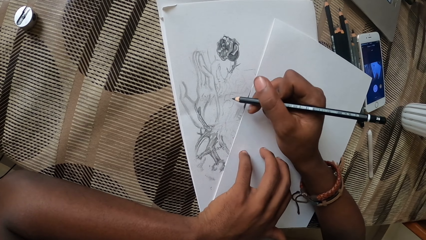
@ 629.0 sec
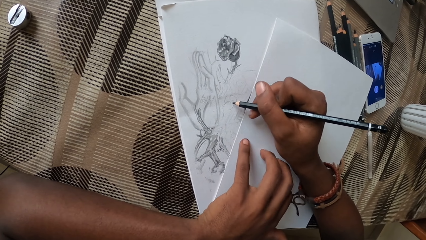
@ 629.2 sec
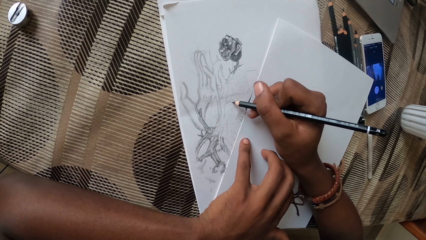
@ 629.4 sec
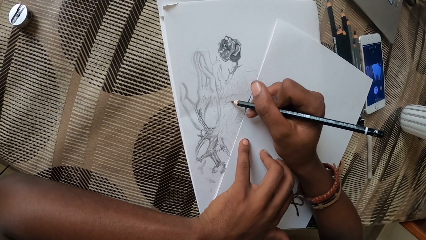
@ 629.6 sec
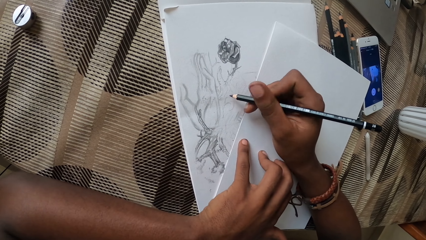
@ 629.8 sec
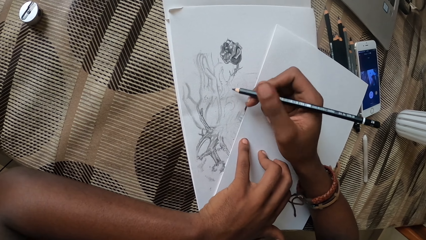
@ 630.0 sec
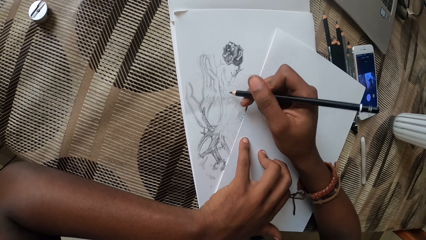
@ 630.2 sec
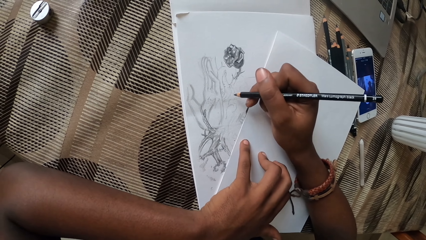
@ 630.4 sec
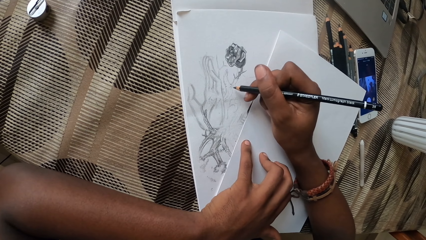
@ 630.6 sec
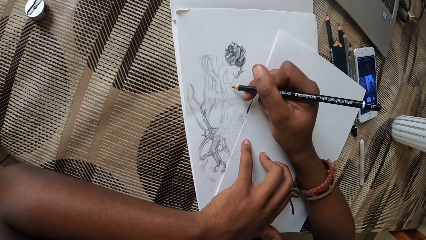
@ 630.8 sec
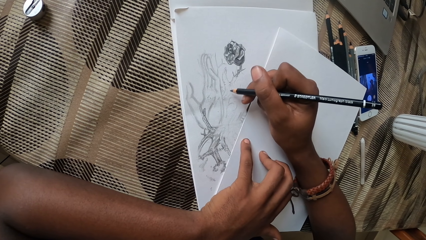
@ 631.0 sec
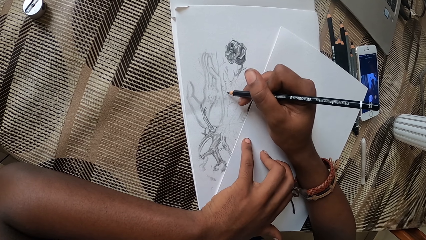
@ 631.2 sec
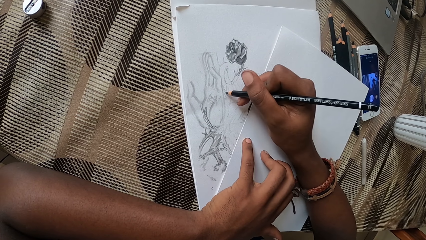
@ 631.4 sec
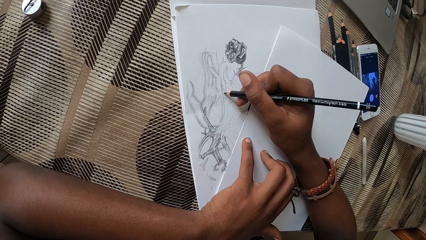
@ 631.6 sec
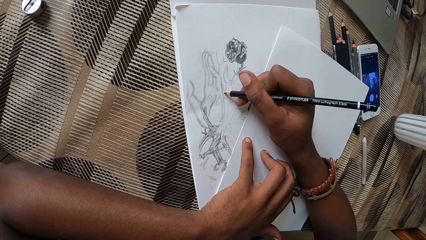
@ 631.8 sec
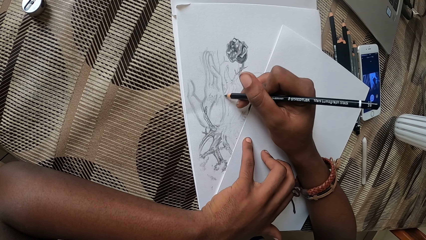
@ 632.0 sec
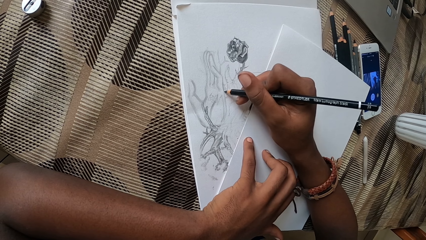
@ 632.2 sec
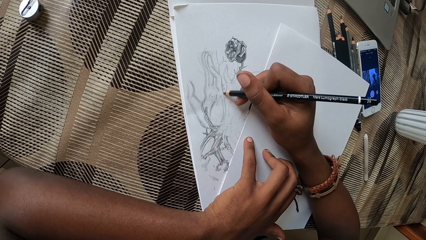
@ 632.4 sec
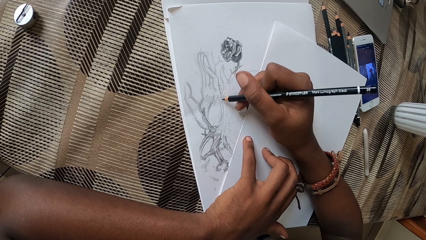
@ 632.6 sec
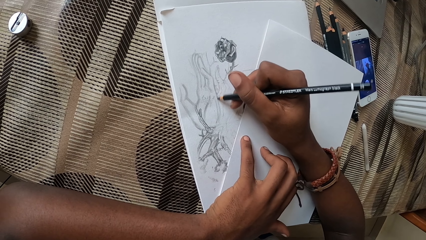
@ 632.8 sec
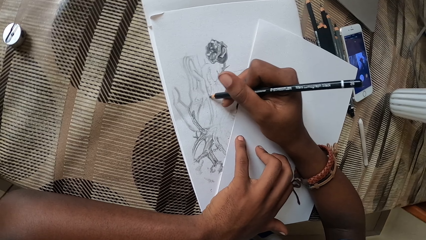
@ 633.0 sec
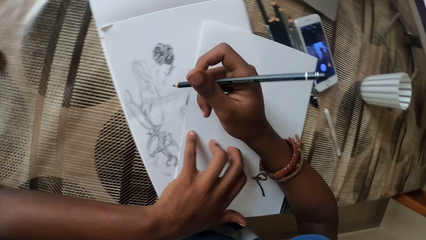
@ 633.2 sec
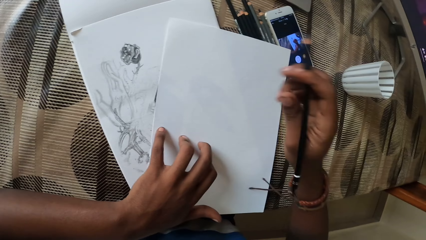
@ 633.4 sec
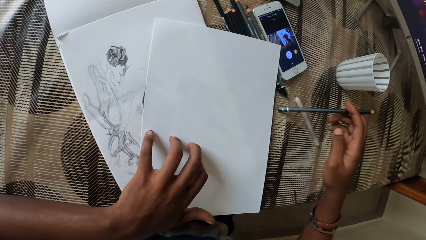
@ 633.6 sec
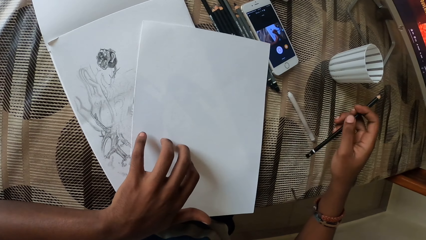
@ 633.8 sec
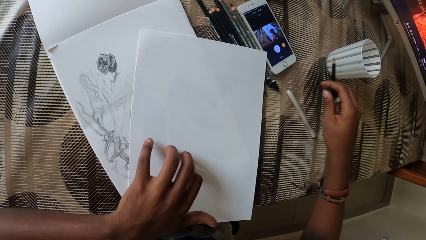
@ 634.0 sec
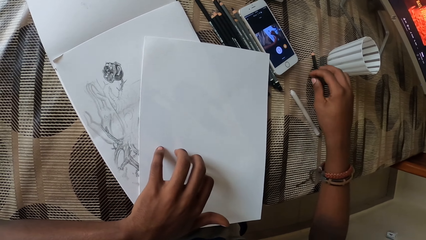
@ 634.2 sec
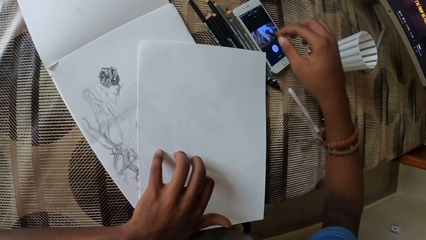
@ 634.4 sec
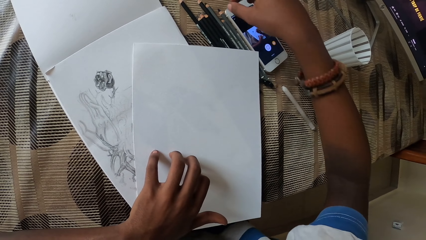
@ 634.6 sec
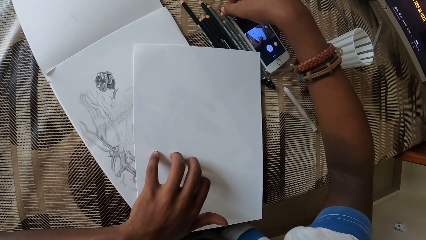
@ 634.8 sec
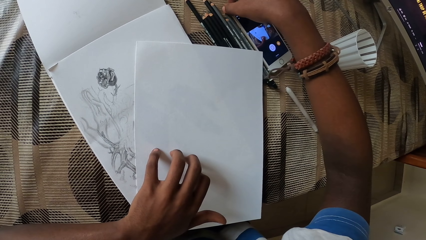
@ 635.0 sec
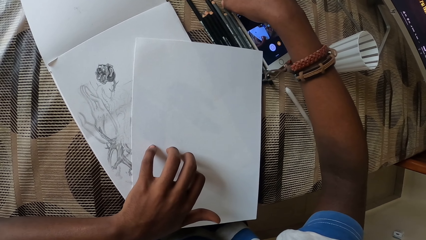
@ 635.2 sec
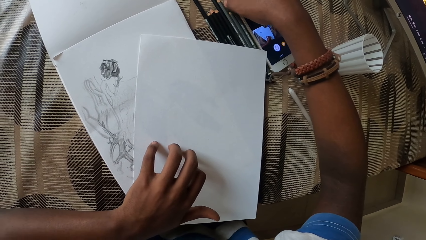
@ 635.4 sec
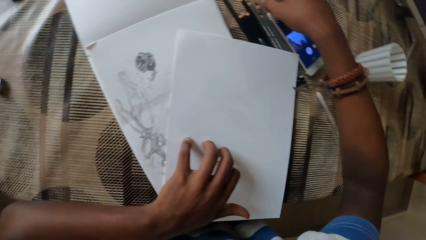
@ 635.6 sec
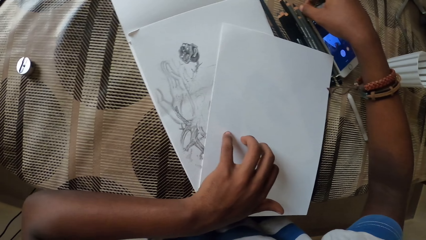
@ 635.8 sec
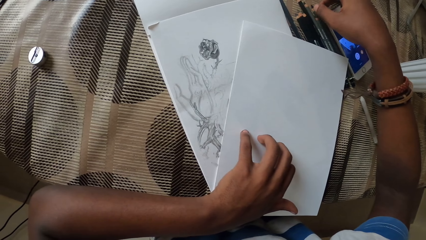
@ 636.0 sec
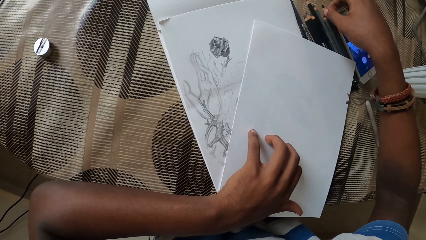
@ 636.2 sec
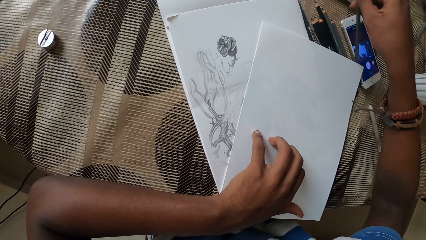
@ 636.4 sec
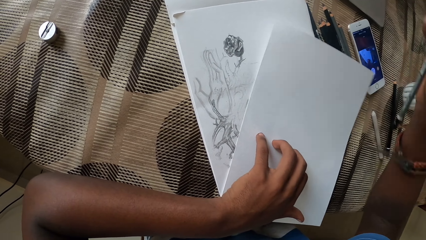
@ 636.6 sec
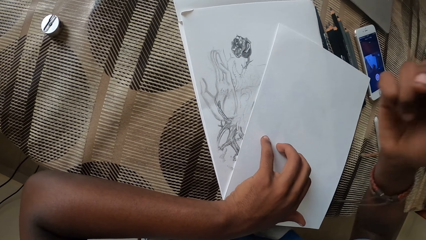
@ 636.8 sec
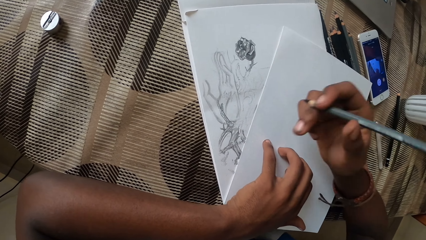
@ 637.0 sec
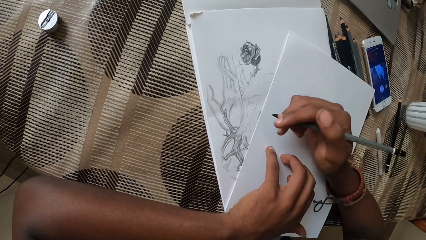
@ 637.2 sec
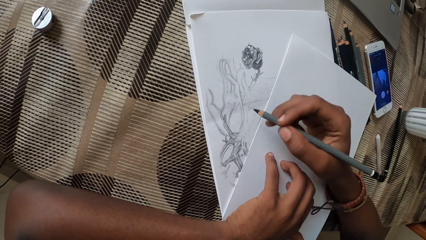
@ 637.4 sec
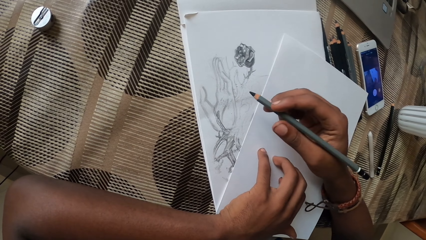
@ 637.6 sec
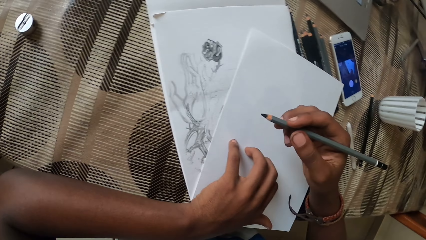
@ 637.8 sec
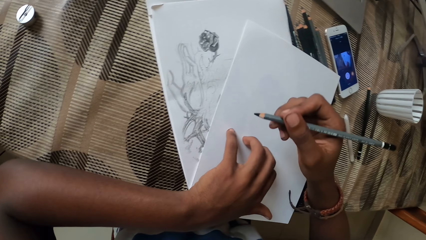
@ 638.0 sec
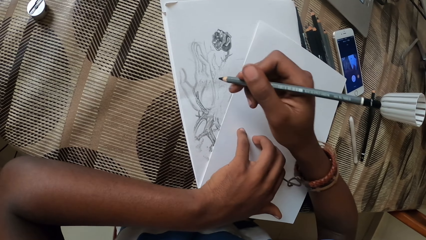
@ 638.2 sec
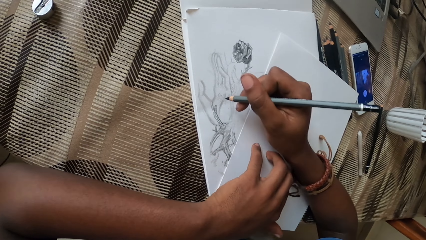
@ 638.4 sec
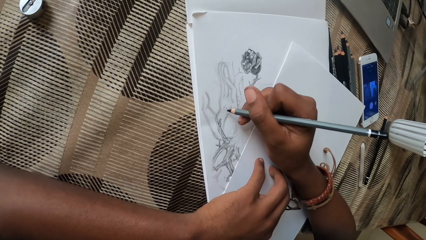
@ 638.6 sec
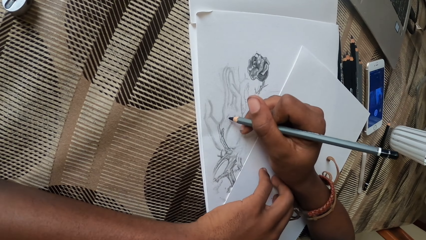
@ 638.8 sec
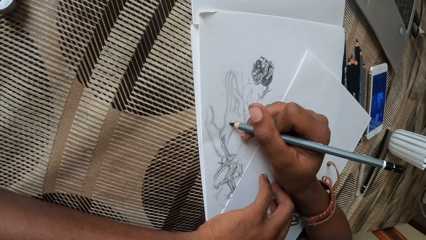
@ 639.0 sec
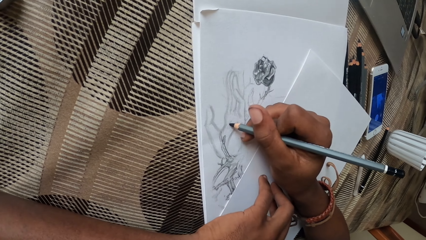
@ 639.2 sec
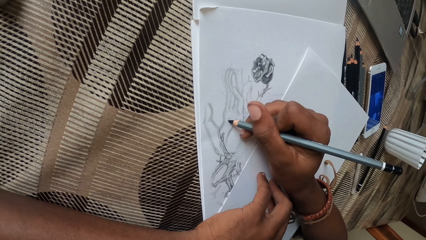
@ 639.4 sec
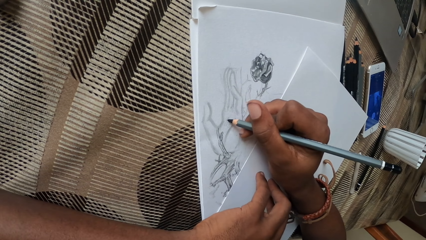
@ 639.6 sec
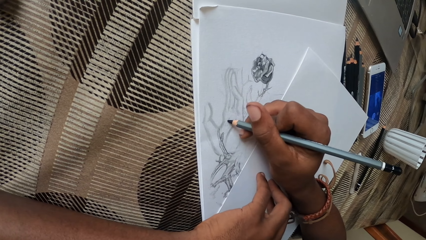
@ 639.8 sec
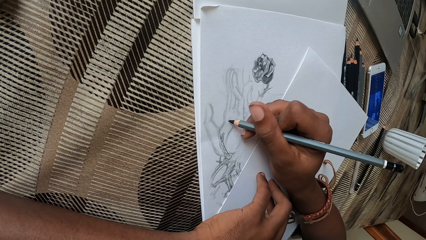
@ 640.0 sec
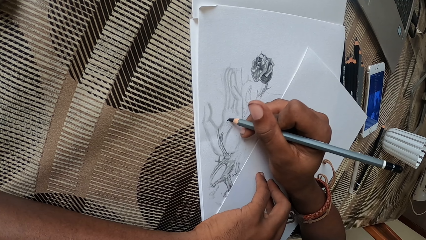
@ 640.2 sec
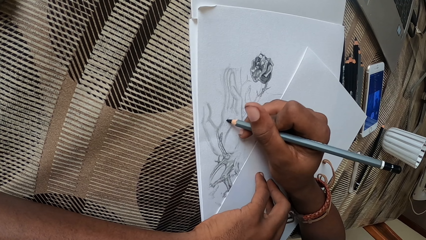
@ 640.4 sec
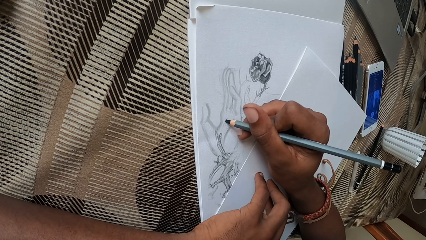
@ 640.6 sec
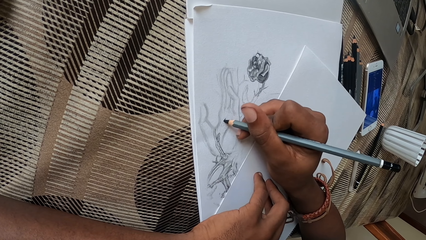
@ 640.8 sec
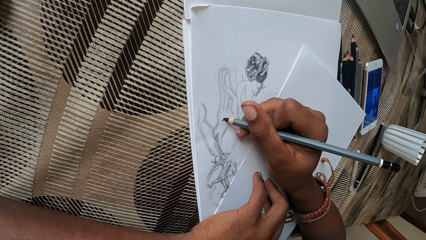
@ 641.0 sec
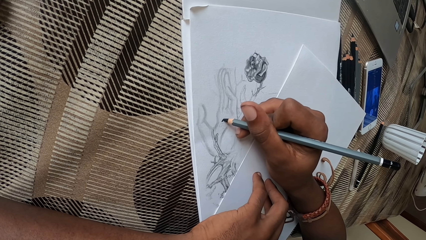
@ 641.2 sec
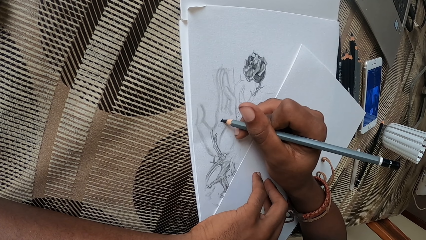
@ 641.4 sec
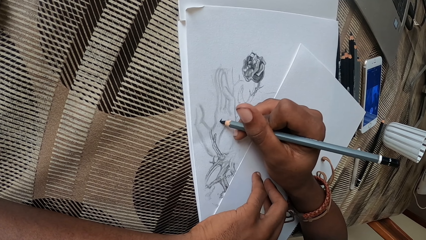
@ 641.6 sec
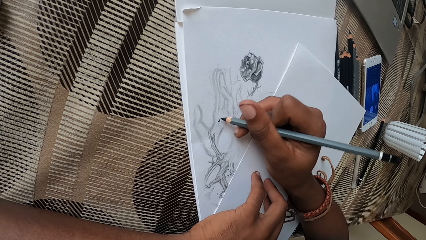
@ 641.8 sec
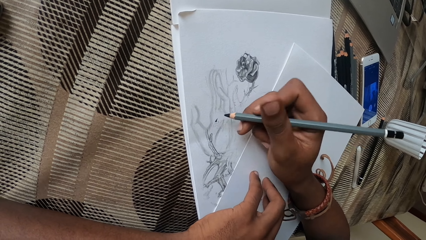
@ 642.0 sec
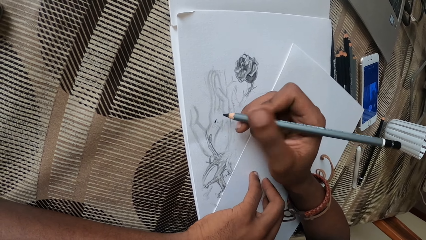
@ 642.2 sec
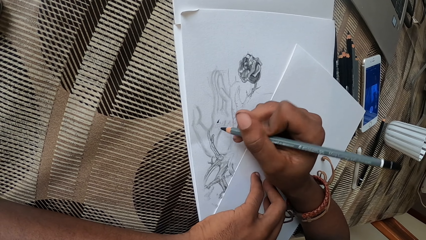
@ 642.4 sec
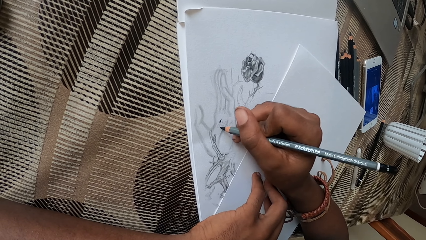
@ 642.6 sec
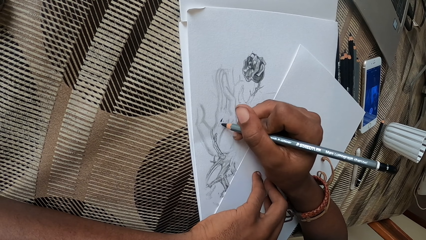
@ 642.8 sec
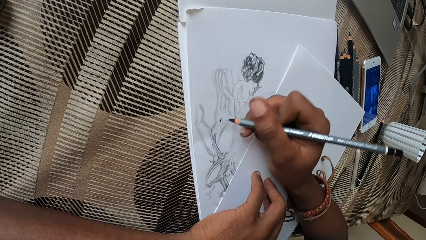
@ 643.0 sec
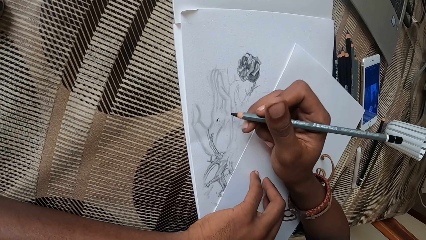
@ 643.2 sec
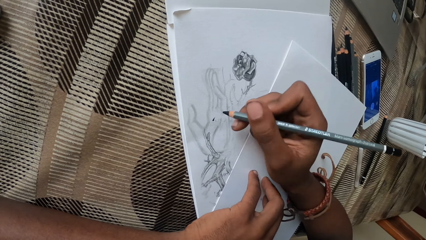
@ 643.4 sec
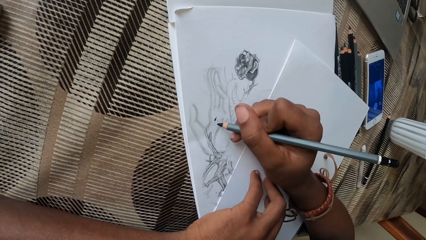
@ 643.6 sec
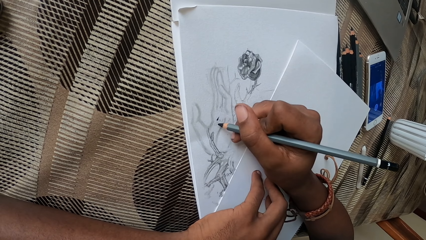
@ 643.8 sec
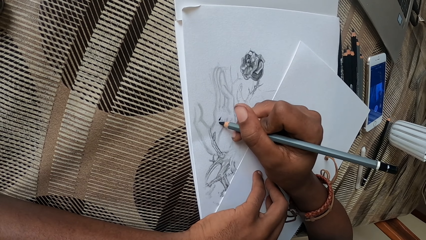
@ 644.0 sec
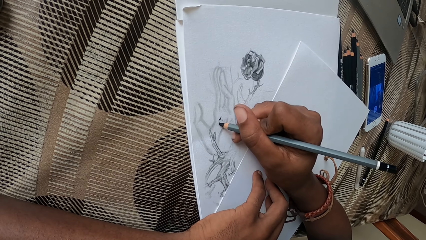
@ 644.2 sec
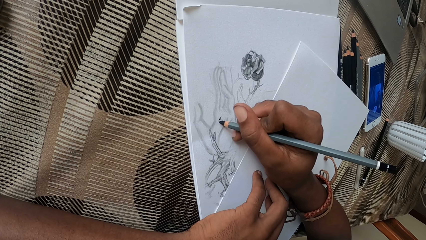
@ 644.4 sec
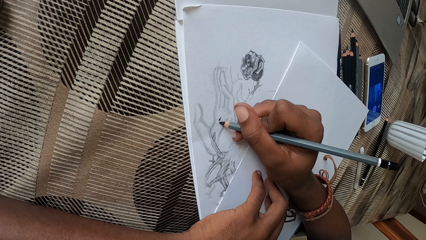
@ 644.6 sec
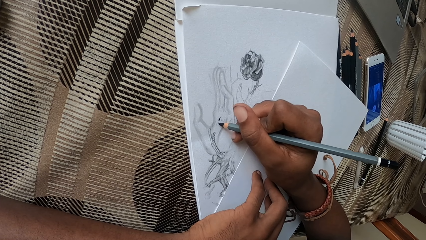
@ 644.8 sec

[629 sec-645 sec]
The camera wearer holds a pen. They draw a picture on the paper. They put down the color pencil. They place the drawing on the counter top. They pick up another colored pencil. They draw a picture on the paper.
